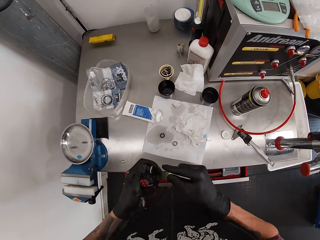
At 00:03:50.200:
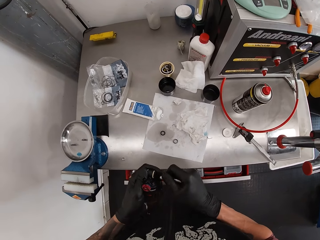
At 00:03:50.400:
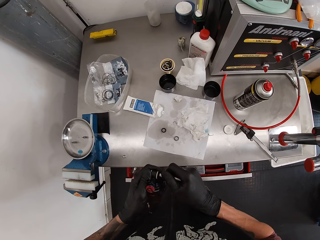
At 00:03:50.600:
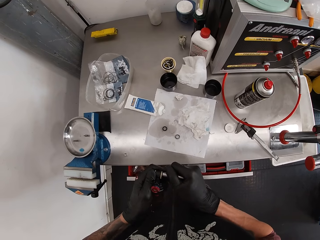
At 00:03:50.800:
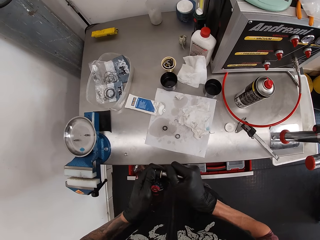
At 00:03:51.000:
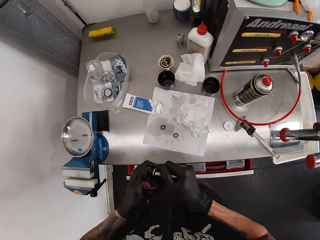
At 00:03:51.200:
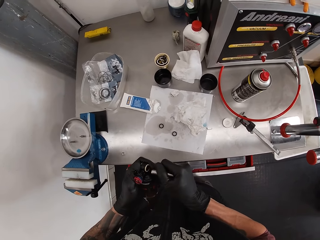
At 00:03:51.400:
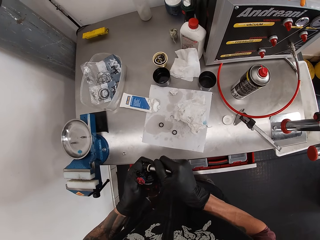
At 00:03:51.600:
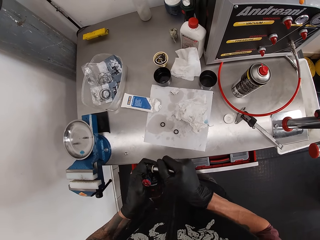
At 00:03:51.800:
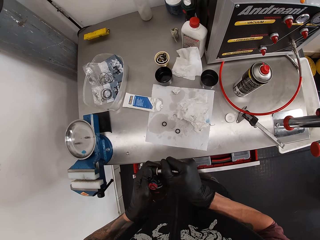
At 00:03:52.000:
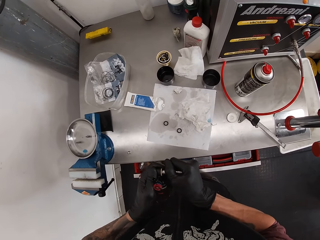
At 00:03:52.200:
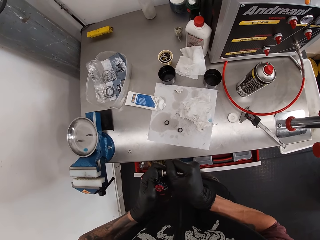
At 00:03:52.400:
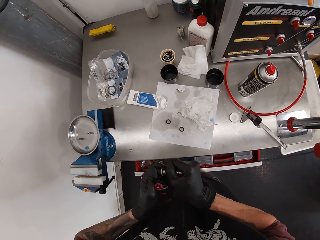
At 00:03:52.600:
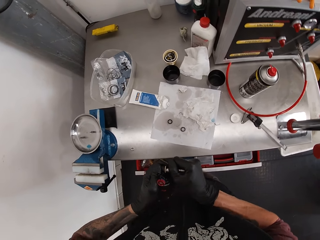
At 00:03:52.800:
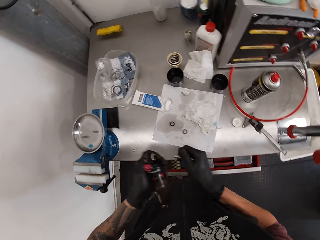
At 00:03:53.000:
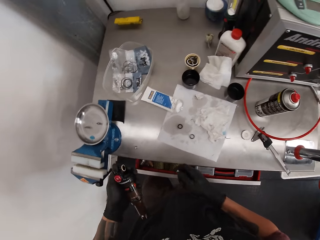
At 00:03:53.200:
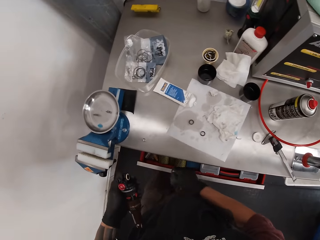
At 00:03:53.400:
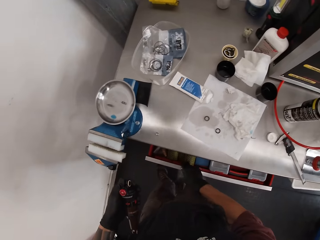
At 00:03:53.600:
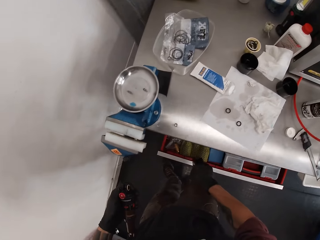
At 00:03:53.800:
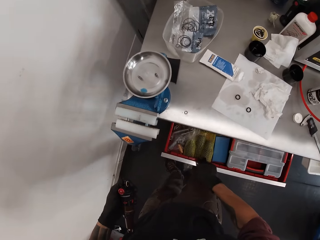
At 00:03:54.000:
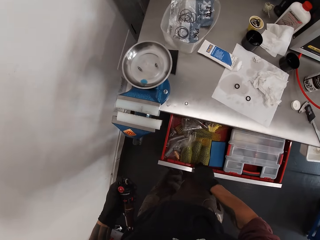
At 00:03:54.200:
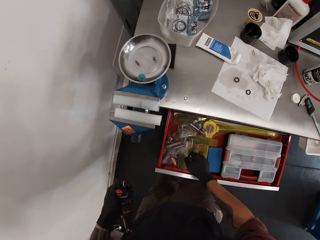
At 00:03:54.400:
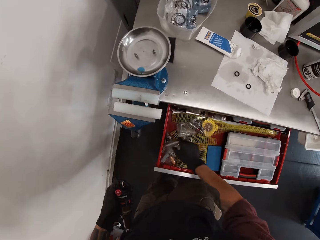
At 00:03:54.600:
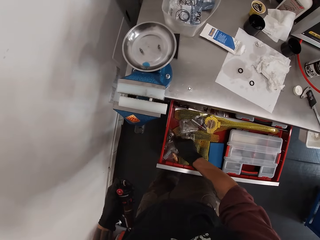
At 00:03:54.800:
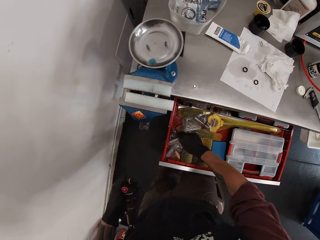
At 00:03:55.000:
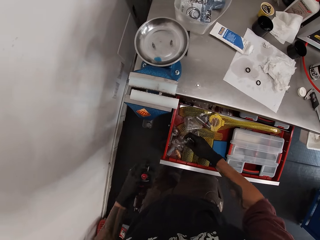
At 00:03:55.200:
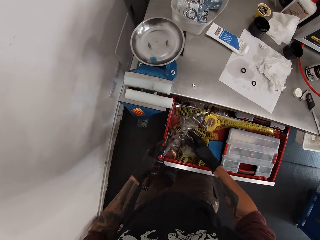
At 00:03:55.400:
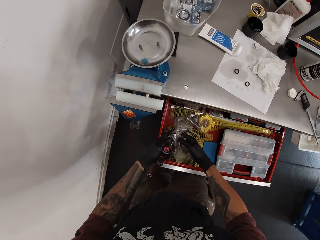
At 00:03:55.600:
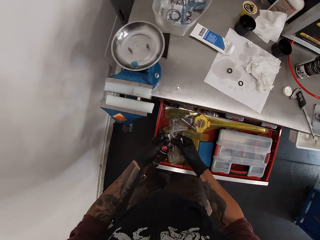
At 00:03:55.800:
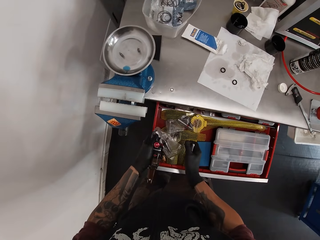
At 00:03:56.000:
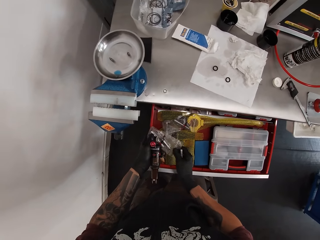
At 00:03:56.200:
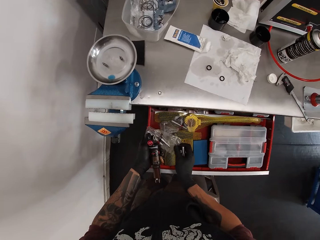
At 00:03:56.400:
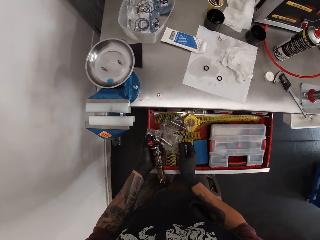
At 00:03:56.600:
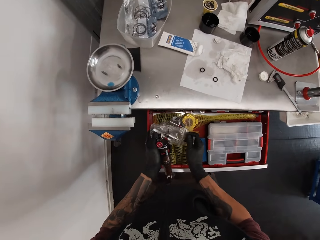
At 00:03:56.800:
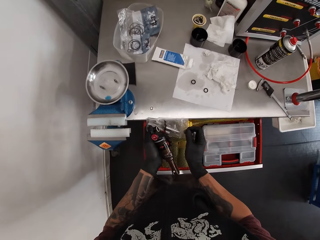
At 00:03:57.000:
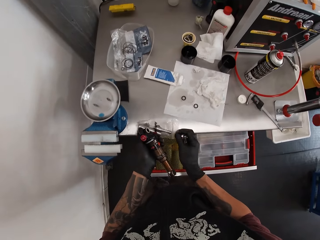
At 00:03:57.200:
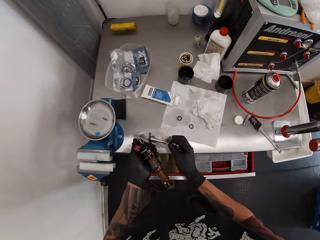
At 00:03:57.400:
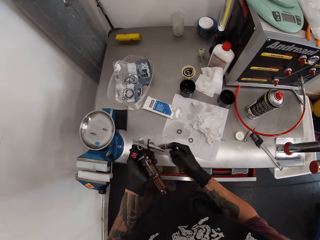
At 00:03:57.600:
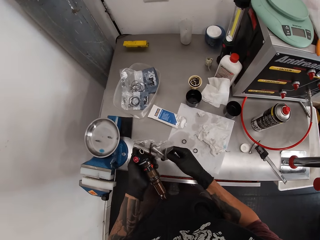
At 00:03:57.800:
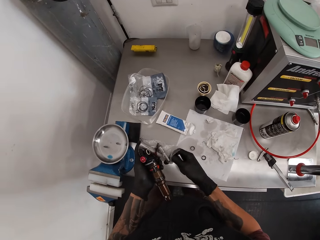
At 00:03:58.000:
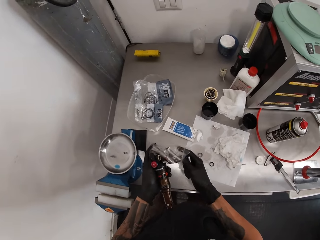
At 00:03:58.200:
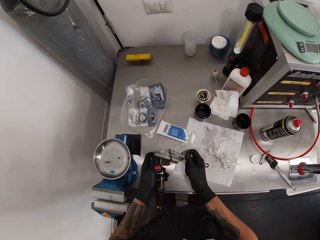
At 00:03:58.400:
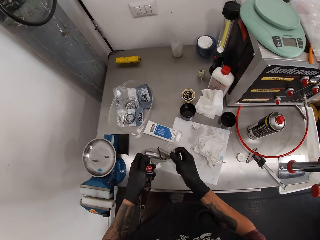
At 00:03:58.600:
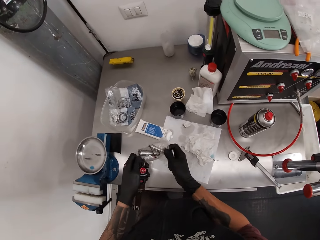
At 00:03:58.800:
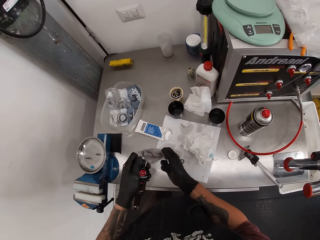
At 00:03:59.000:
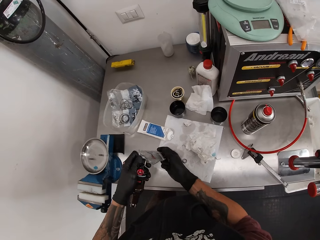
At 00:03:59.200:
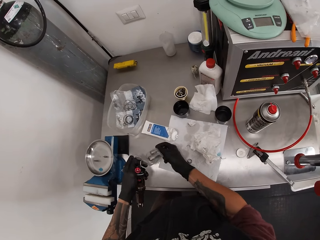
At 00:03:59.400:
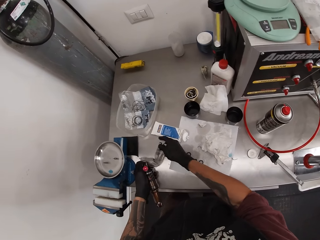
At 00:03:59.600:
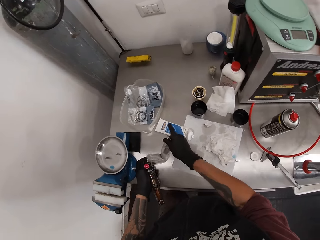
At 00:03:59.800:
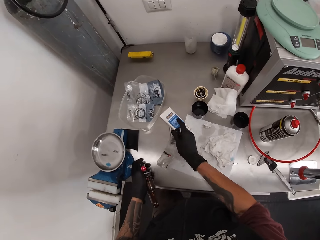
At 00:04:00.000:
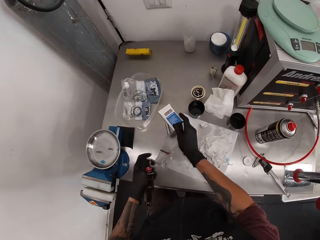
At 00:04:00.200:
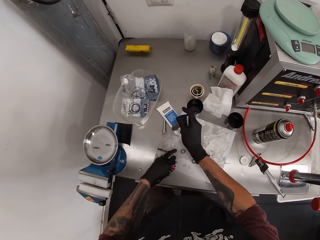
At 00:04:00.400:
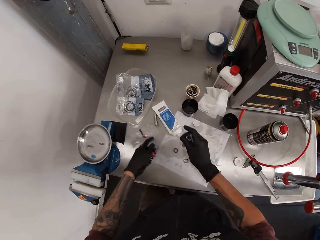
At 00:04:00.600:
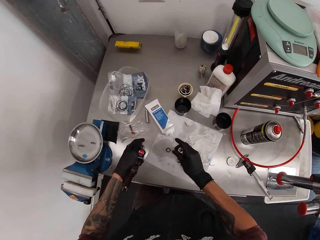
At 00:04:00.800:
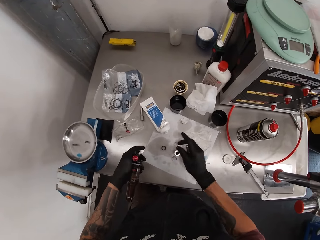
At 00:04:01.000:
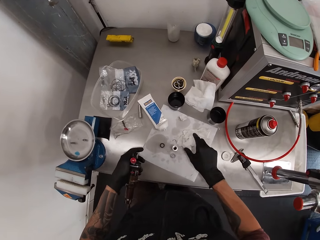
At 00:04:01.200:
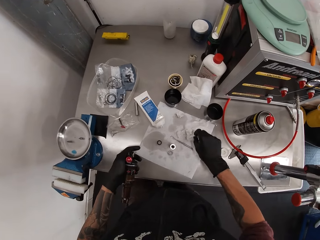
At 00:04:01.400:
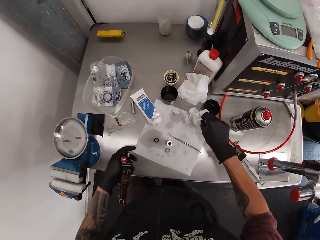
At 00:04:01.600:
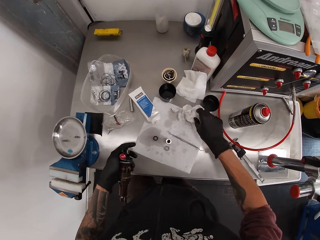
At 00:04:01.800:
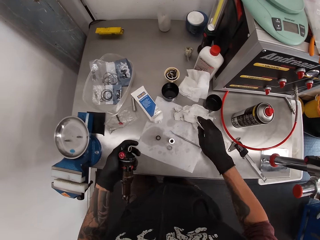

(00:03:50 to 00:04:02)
The camera wearer opens the drawer in the workshop table with his right hand. He grabs the nylon in the drawer with his right hand. He passes the nylon in his right hand to his left hand. He pushes the drawer with his left leg. He takes a spanner from the nylon with his right hand. He moves the nylon on the table with his left hand. He drops the spanner in his right hand on the table. He moves the tissue paper on the table with his right hand.

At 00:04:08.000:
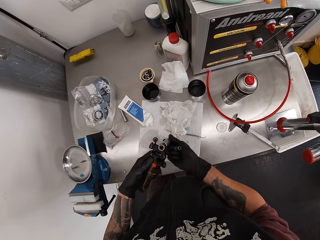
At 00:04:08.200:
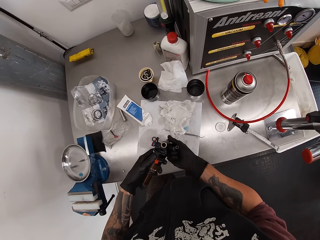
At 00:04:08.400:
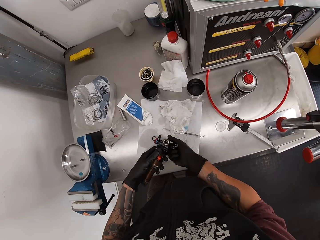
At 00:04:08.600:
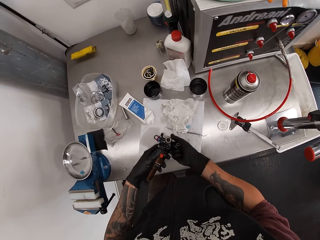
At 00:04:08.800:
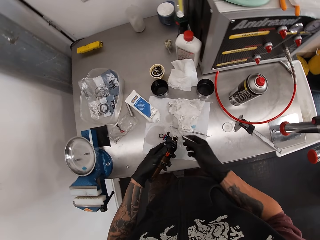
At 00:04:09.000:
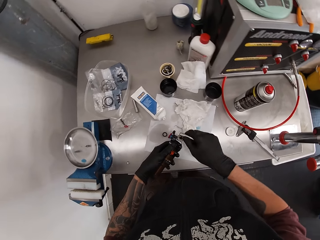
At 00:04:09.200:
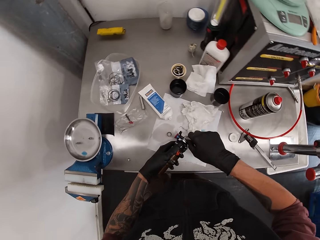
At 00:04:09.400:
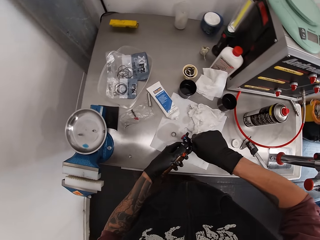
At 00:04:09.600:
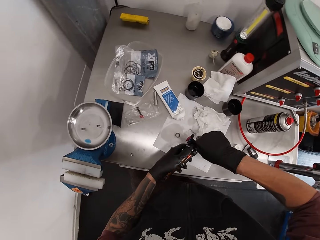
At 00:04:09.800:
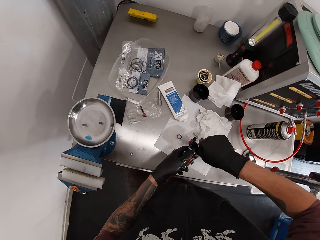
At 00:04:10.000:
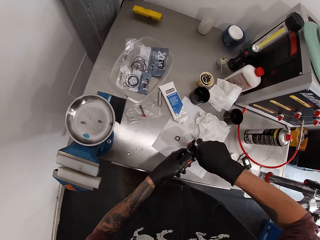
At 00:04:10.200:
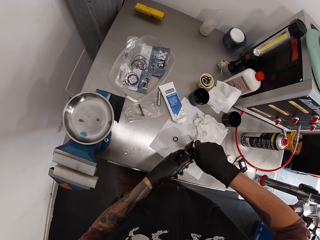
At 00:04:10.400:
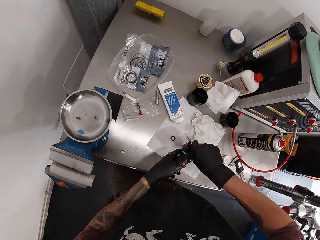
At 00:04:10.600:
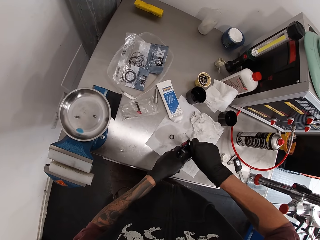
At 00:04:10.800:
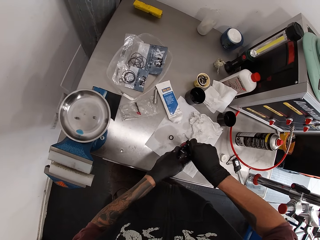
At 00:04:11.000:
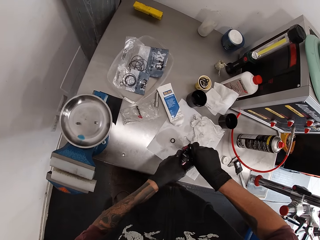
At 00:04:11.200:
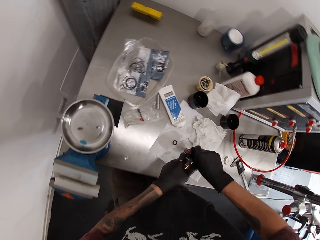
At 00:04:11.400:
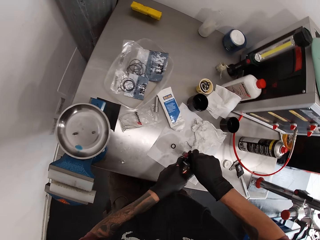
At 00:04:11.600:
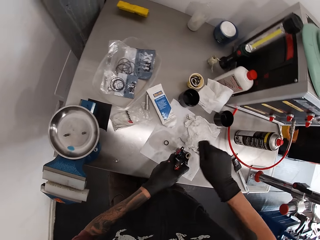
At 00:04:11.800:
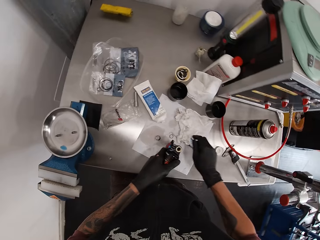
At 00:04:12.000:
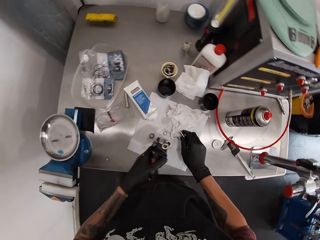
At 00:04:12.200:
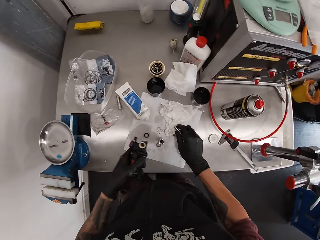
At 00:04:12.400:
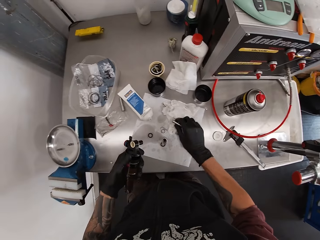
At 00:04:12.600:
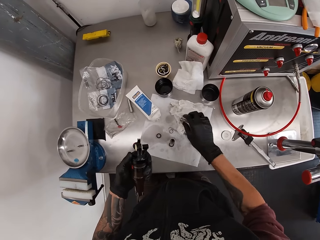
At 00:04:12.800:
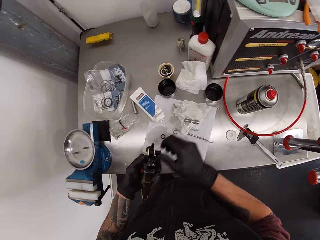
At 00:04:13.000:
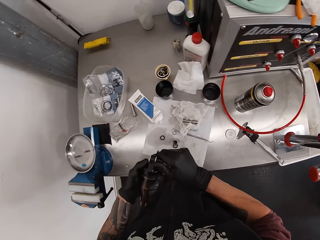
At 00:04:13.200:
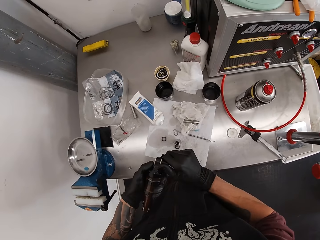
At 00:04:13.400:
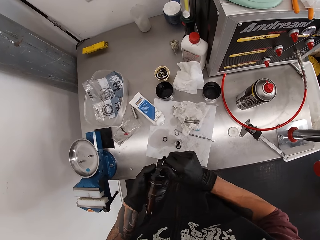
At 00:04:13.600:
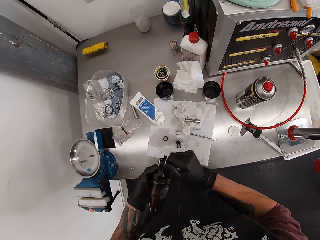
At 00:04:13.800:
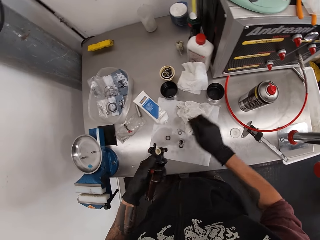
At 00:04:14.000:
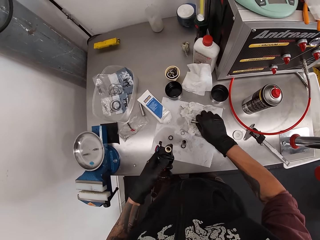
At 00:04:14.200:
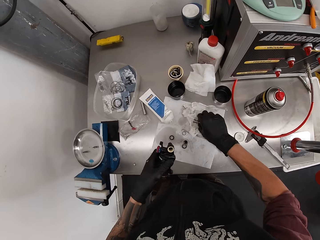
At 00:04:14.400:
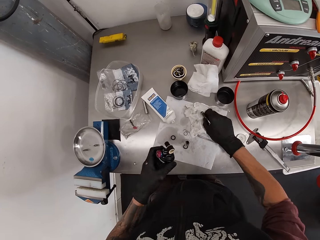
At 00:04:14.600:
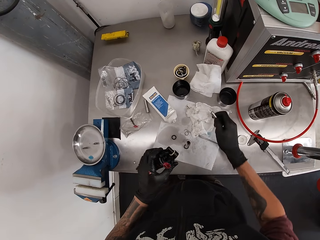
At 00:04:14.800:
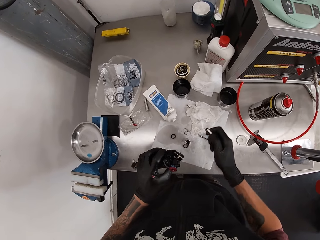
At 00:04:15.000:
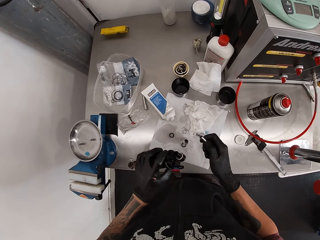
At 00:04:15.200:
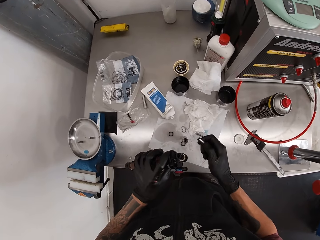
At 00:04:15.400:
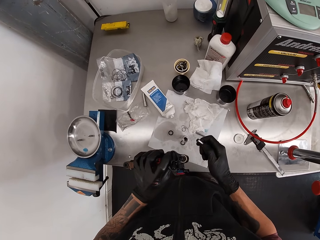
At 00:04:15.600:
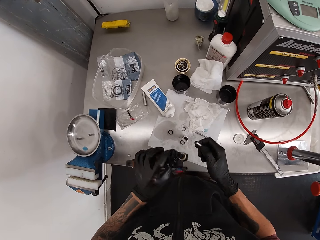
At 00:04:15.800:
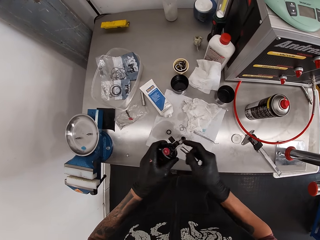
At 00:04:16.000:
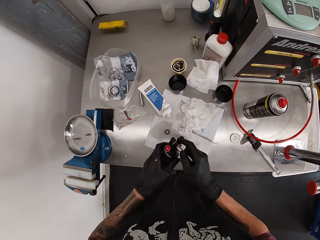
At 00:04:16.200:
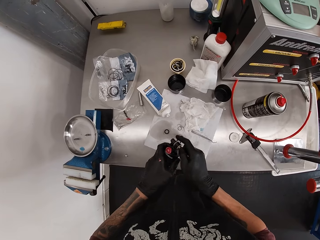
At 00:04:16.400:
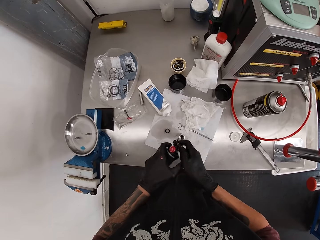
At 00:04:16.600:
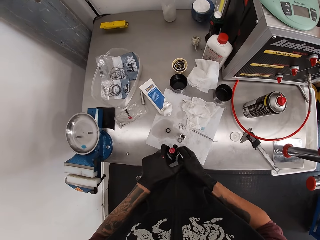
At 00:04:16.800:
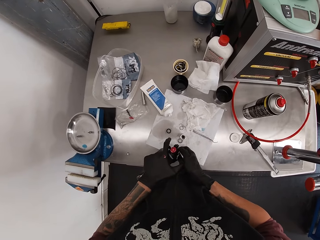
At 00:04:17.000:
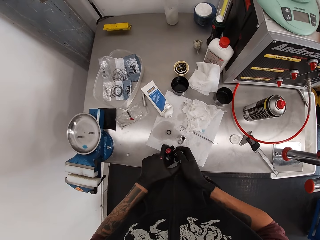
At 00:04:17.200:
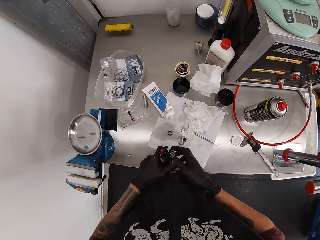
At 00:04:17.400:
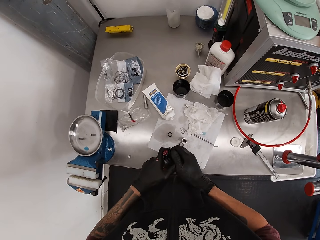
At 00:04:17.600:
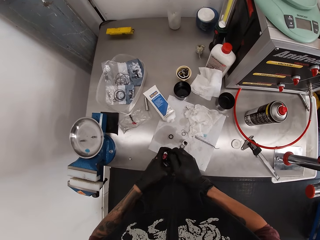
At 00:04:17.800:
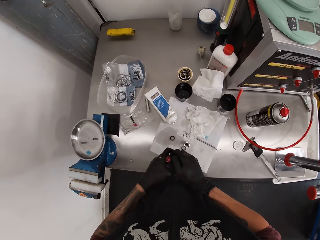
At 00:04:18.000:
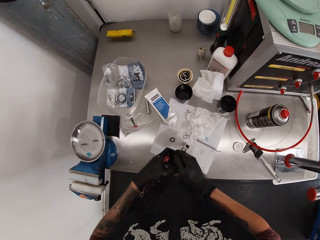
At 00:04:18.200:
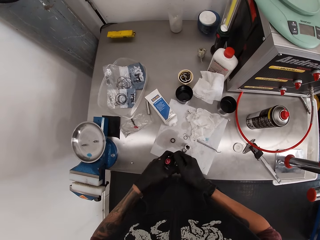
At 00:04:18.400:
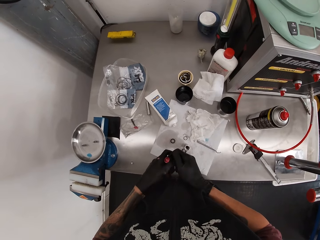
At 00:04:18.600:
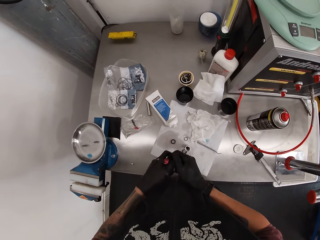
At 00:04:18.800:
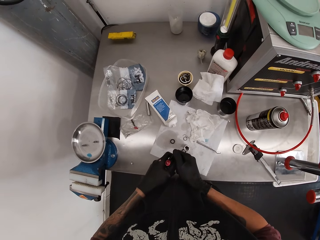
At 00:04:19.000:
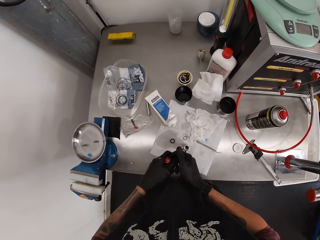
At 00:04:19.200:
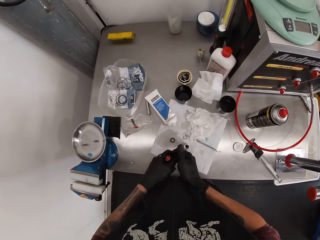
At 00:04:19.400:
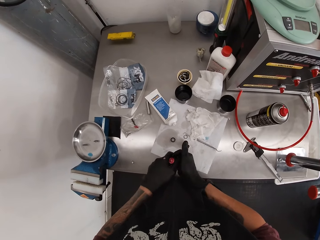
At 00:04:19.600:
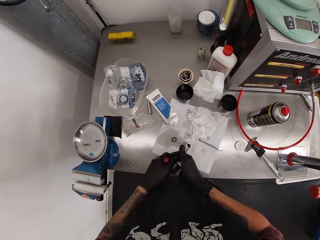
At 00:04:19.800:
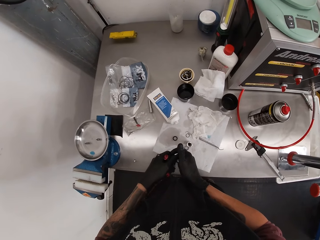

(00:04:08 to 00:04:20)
The camera wearer takes the nut. He drops the spanner in his right hand on the table. He uses the spanner in his right hand on the fox float in his left hand. He drops the spanner in his right hand on the table. He checks the fox float with both hands. He removes the nut from the cordless ratchet. He picks up the spanner on the table with his right hand. He looks at the cordless ratchet. He uses the spanner in his right hand on the fox float in his left hand.
